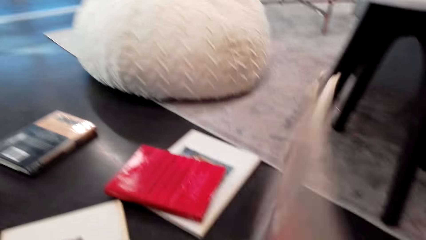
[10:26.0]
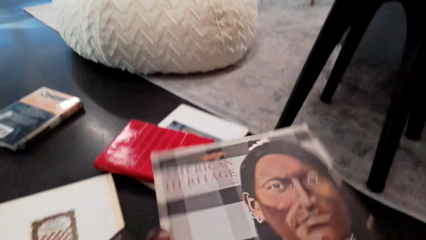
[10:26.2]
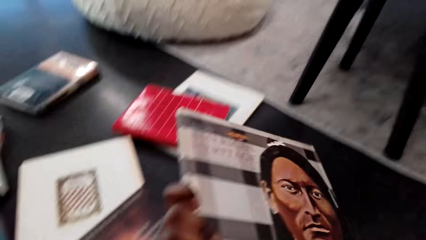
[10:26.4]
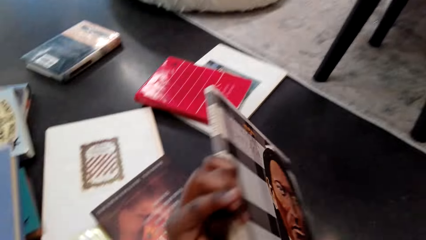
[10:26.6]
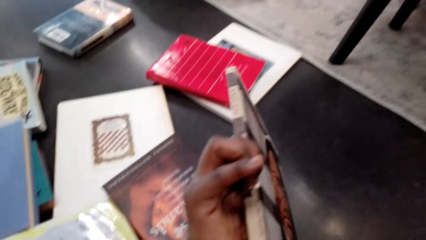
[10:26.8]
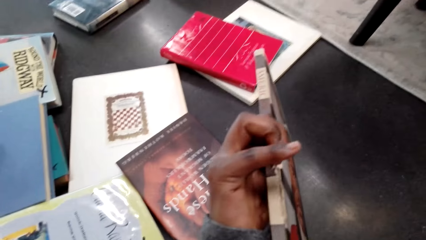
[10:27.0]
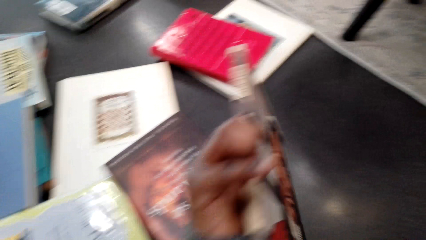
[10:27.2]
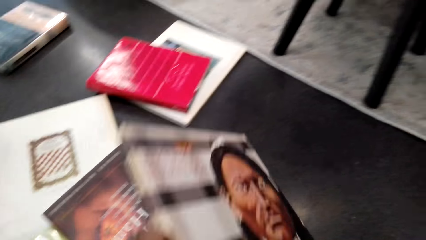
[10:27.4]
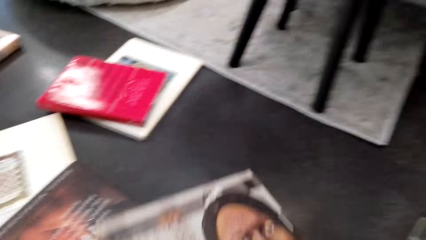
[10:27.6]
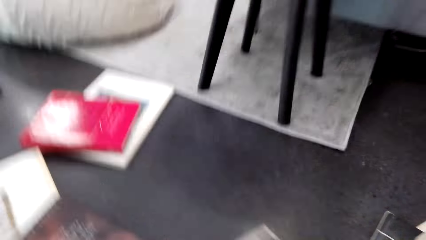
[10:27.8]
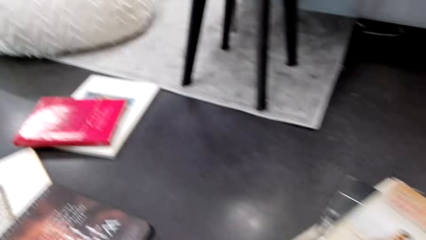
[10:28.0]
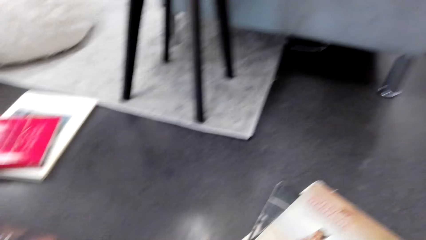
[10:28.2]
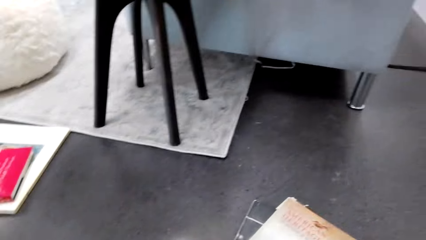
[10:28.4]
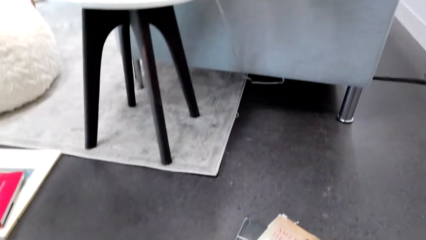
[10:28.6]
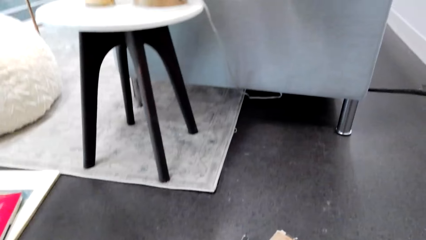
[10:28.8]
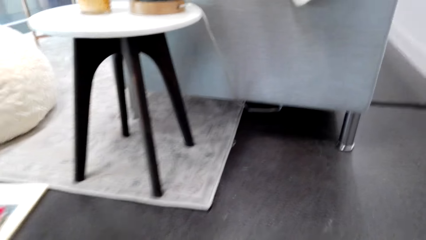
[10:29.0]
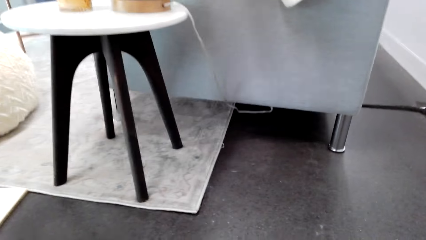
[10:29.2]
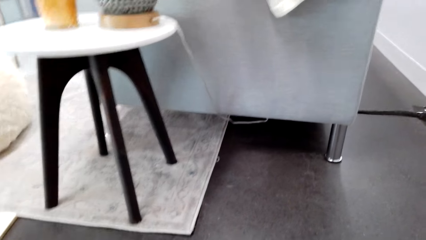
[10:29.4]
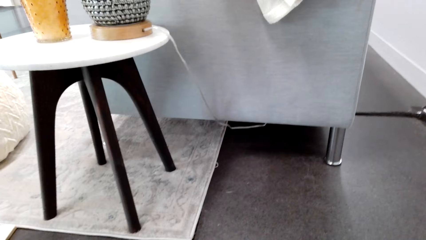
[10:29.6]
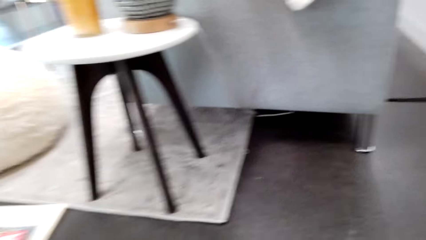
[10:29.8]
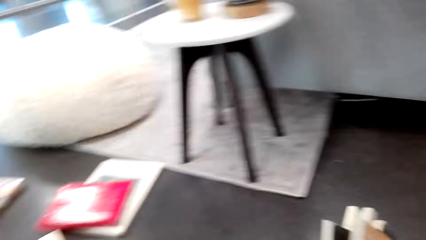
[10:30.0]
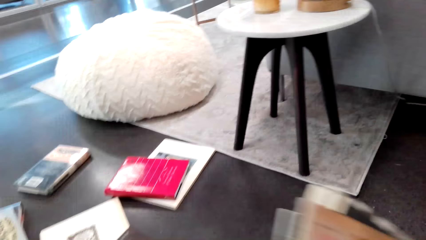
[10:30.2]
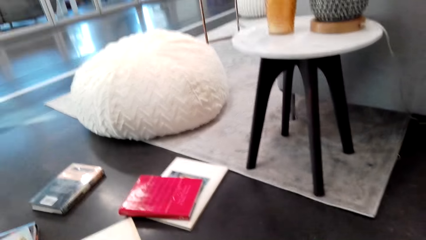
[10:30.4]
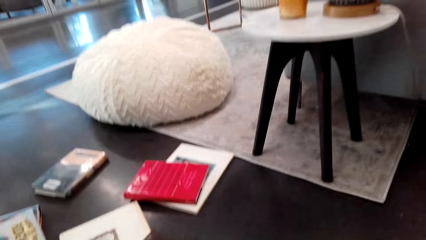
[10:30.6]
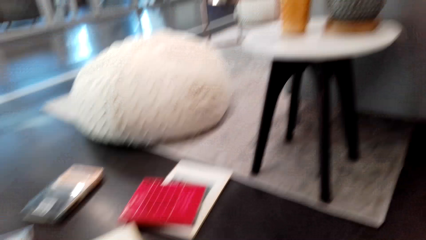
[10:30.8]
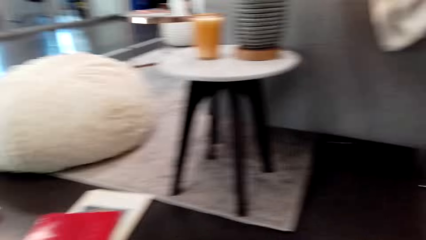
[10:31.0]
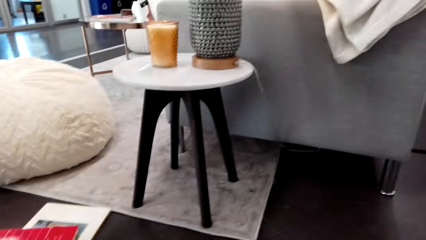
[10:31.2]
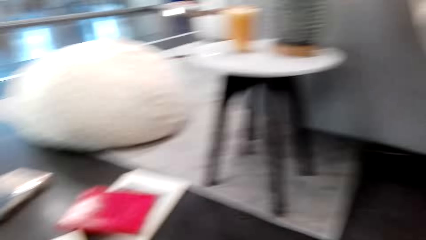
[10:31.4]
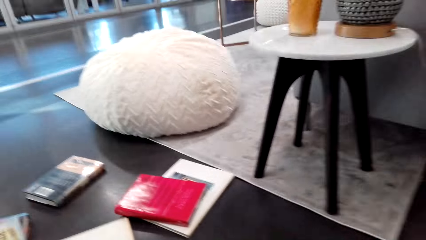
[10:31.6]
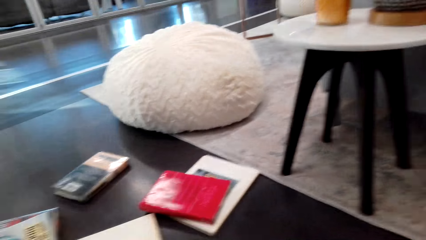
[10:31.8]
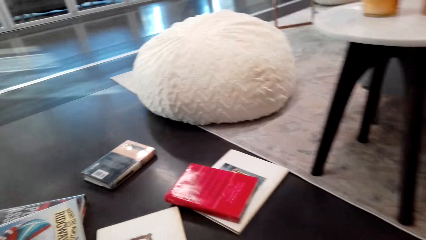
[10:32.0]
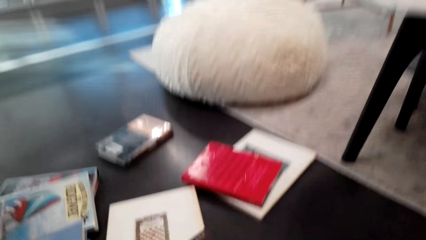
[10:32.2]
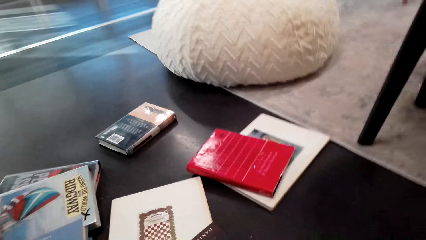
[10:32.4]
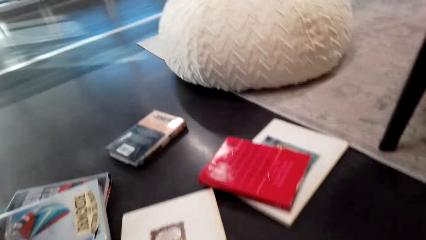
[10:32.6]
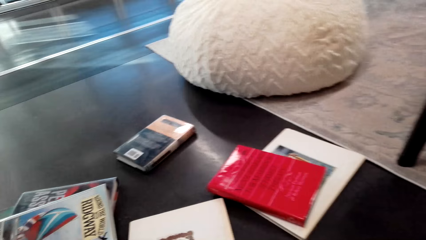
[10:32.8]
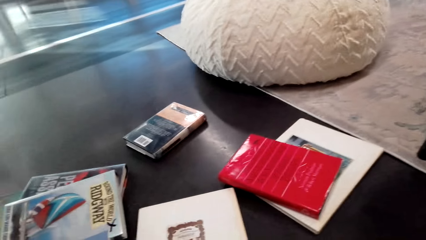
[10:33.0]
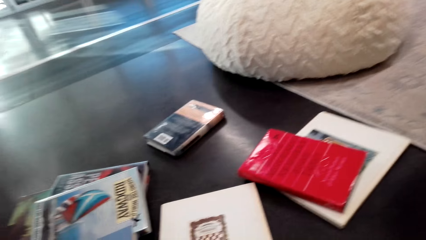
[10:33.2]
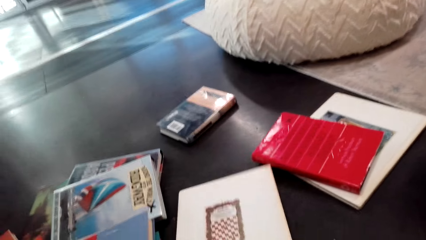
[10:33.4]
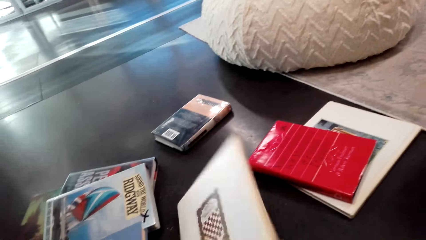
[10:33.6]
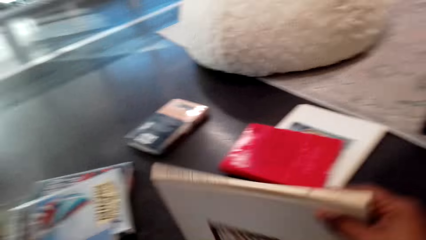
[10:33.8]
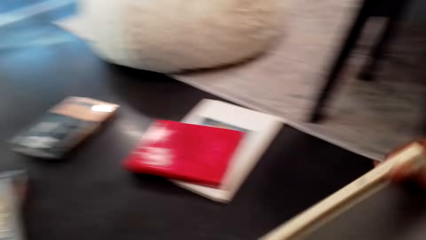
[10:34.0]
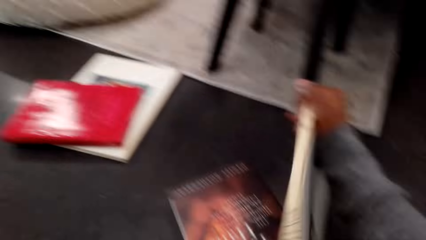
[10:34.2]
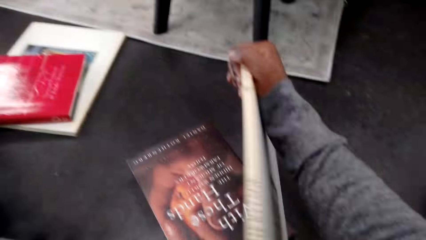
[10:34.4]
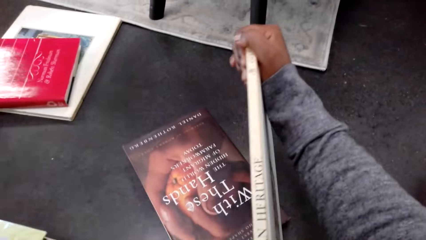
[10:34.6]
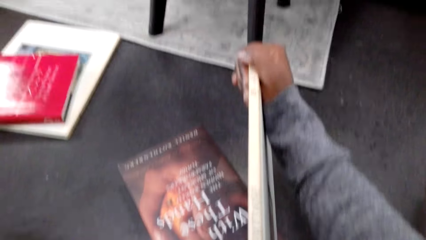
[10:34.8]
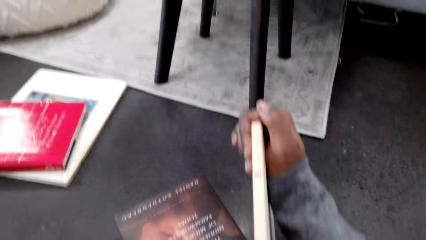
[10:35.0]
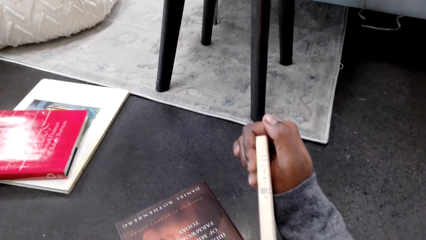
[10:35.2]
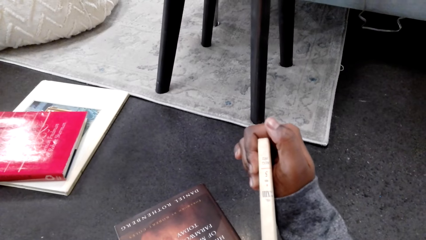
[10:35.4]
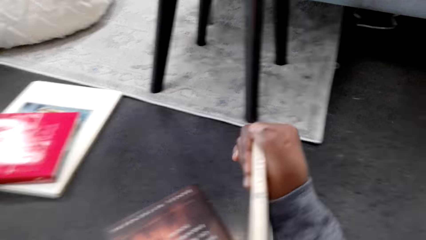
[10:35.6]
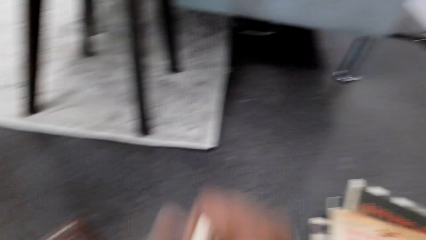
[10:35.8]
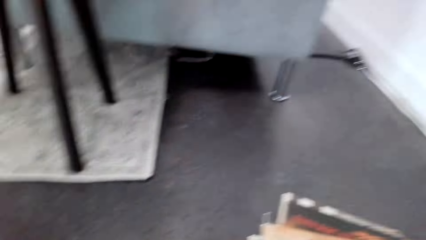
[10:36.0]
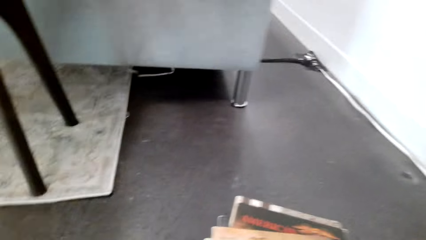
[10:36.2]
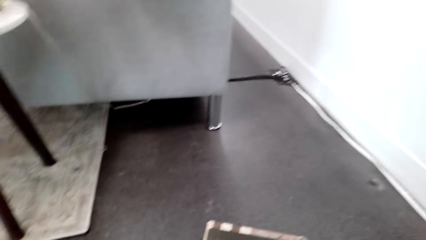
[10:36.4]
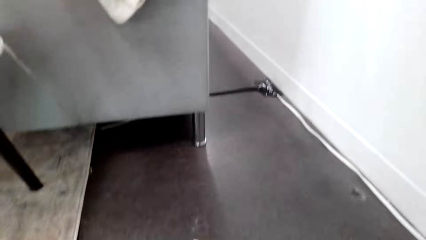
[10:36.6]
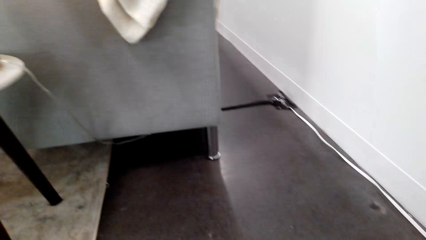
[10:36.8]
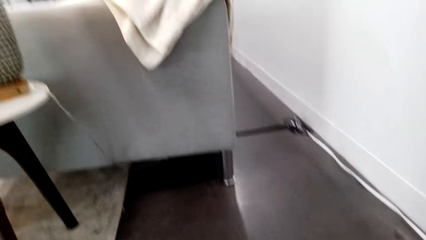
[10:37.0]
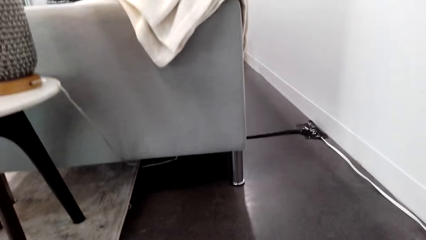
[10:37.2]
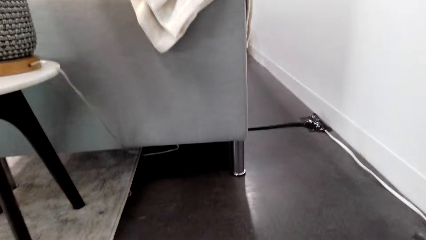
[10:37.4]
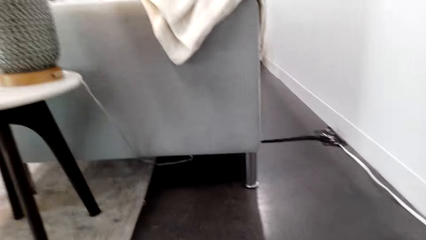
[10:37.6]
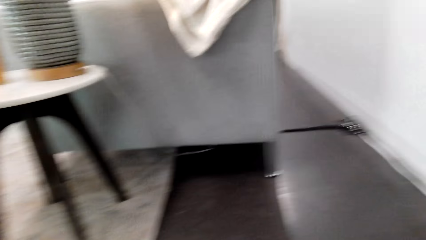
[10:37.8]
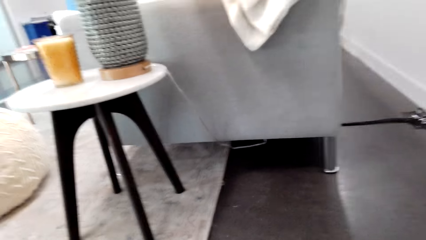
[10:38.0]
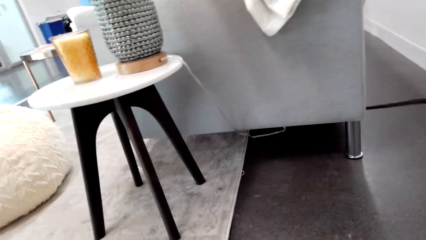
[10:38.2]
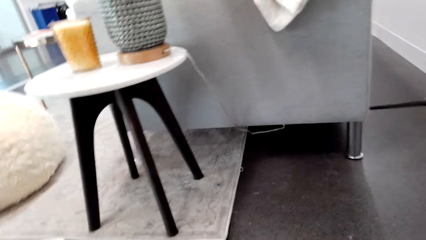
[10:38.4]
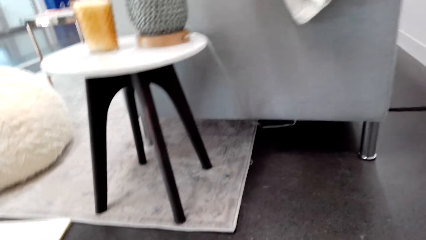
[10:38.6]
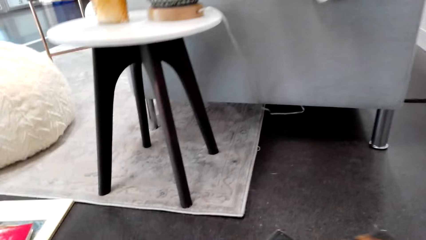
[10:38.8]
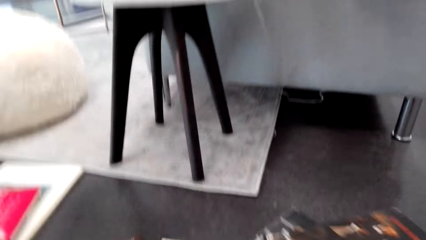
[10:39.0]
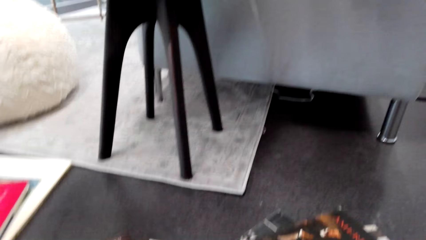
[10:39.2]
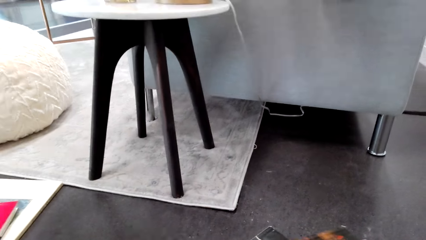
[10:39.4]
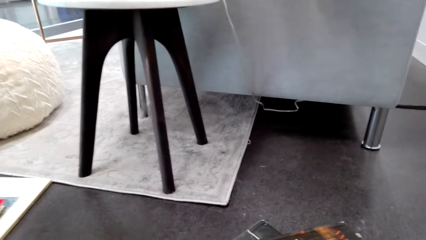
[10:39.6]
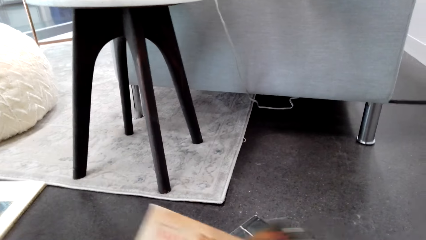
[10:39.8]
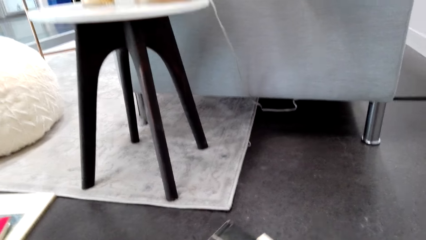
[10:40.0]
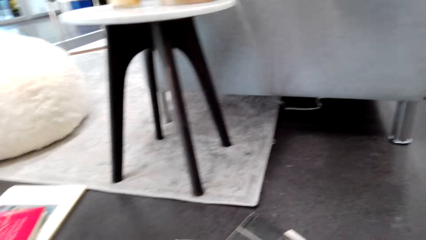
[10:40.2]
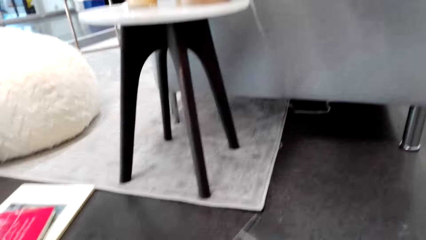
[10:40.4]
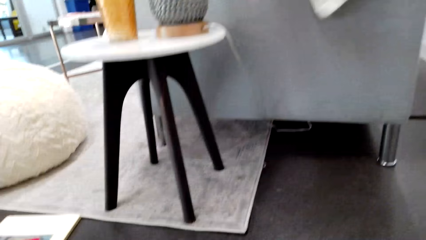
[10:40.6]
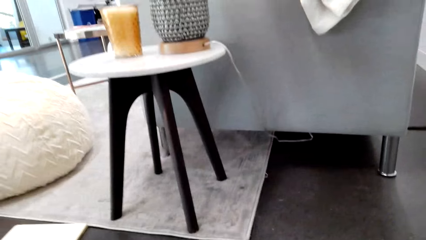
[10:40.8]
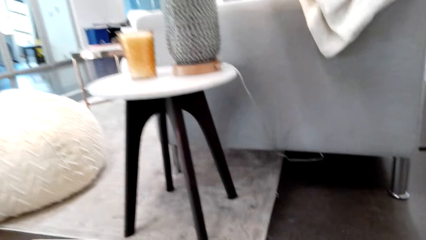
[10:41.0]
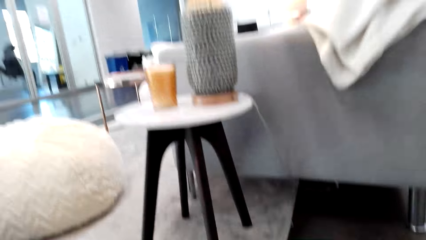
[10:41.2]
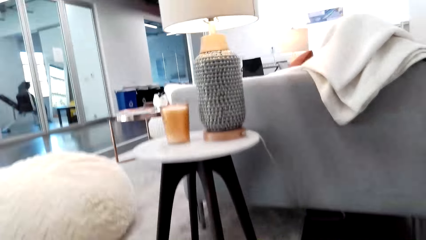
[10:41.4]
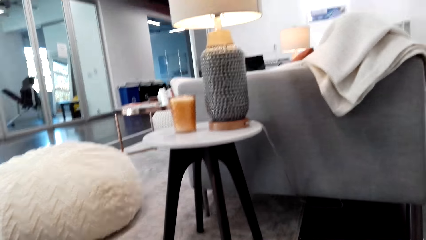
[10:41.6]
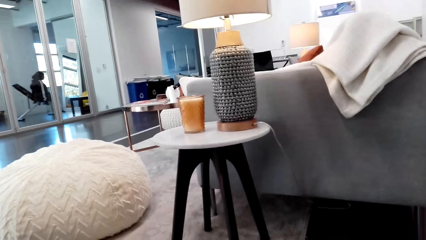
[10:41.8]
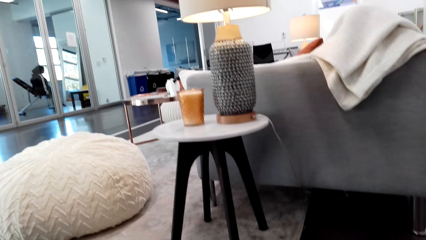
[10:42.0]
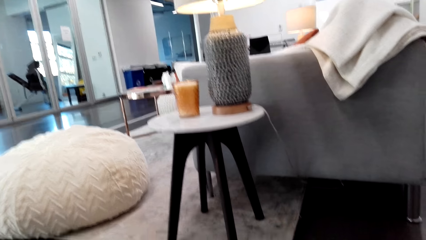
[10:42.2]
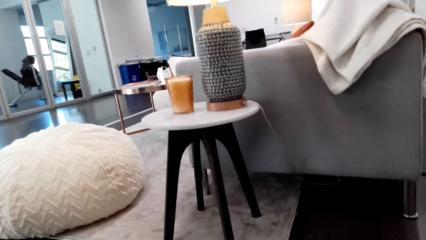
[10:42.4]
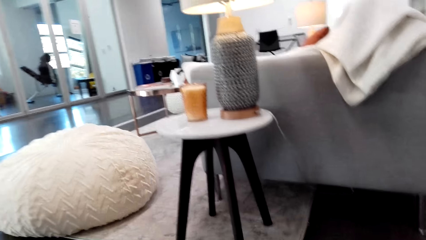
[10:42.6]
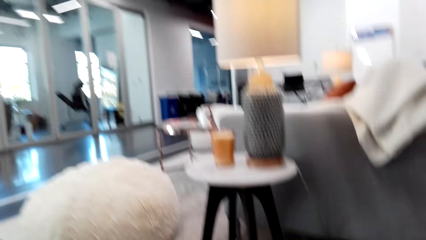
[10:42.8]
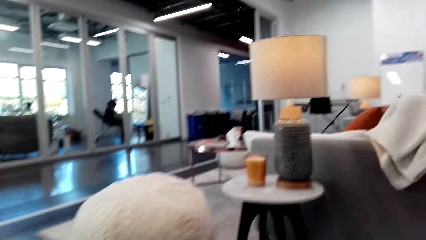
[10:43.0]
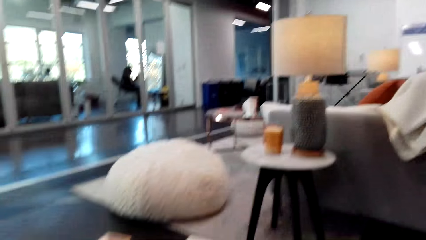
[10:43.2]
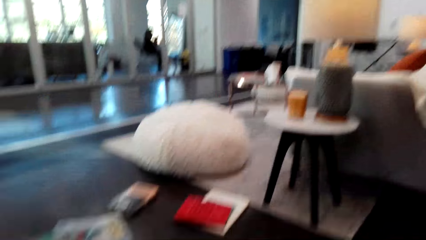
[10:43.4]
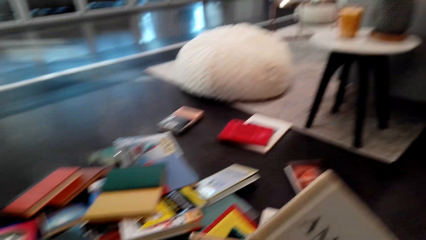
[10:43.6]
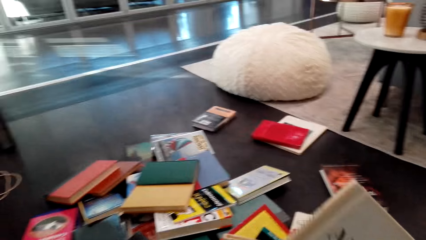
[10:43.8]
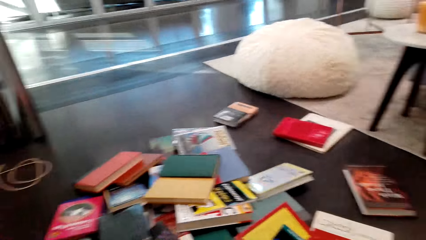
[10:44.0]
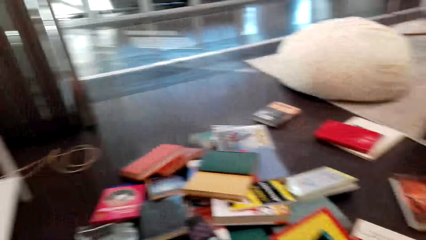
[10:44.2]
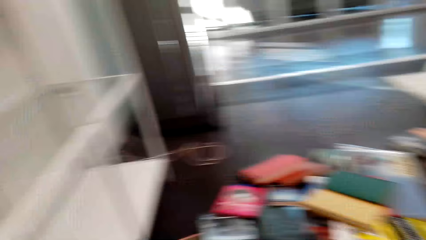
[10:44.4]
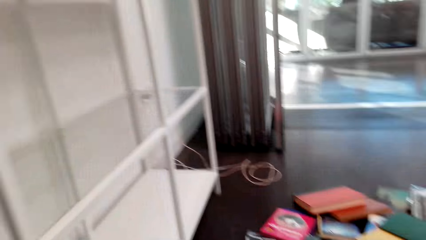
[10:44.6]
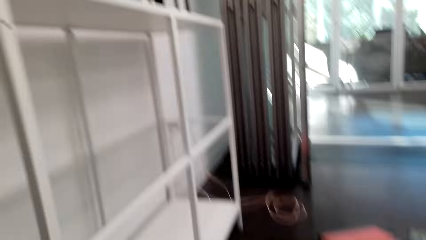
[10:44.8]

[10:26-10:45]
The camera wearer takes the book on the floor with the left hand. They turn the book with both hands. They look around. They put the book on top of the books. They move the book with the right hand. They look around. They take the book on the floor with the right hand. They look at the book. They hold the book with the right hand. They look around. They put the book aside. They take the book on the floor. They move the book with the right hand. They look around.
